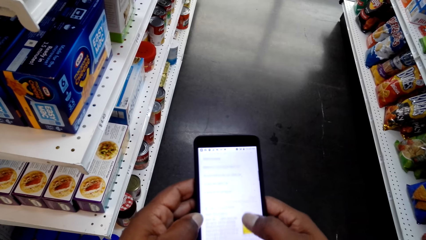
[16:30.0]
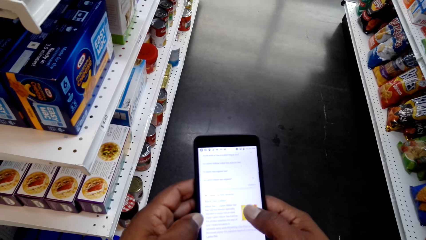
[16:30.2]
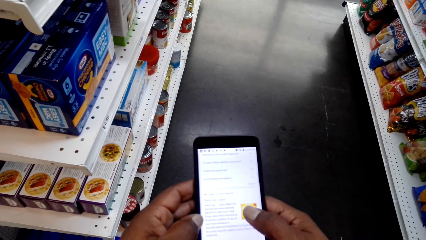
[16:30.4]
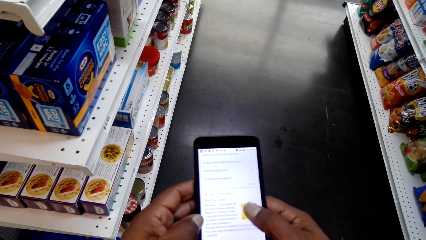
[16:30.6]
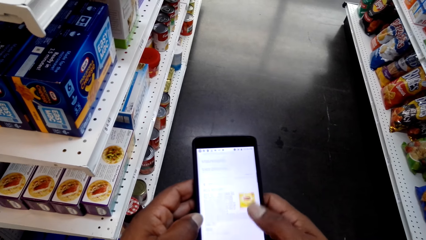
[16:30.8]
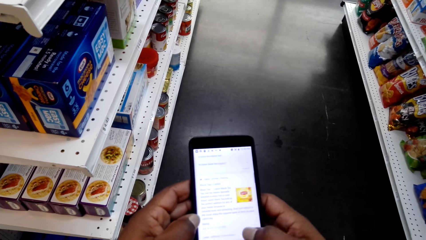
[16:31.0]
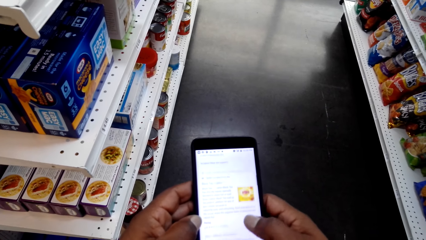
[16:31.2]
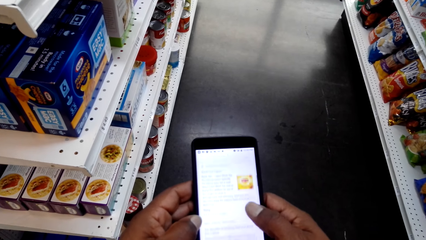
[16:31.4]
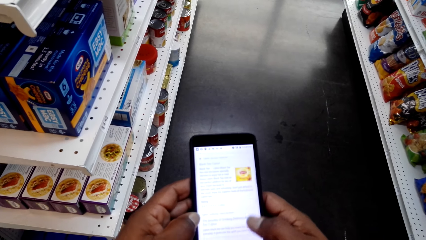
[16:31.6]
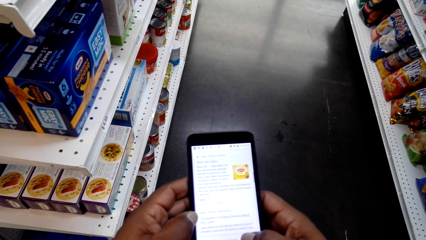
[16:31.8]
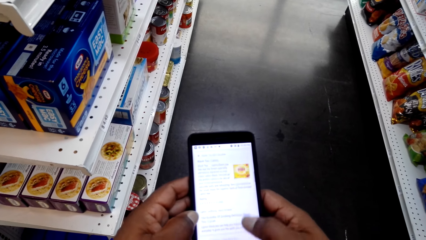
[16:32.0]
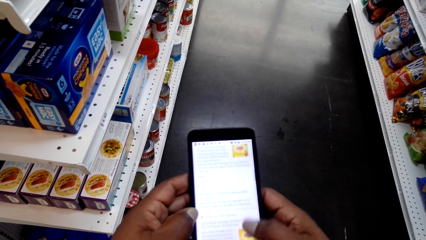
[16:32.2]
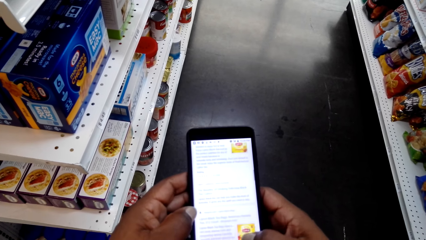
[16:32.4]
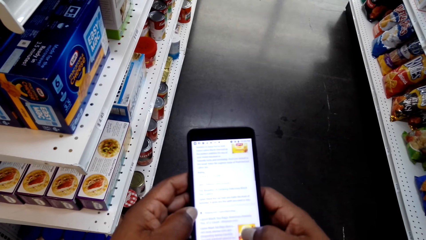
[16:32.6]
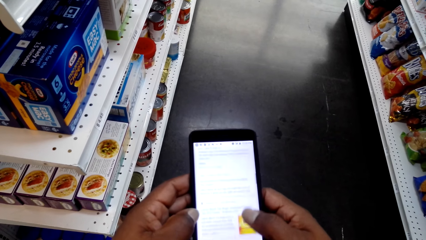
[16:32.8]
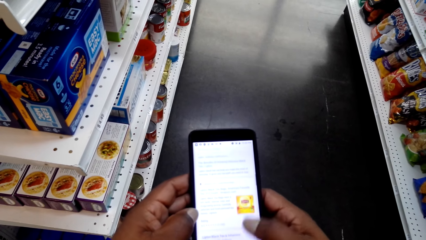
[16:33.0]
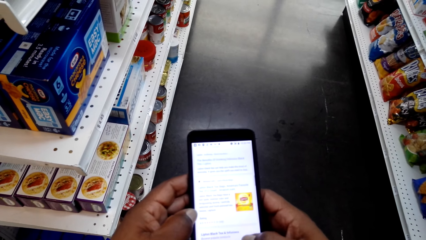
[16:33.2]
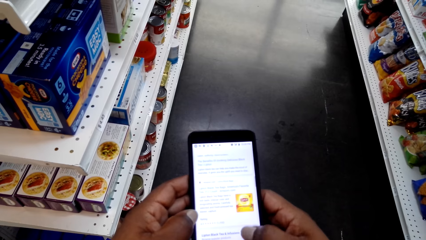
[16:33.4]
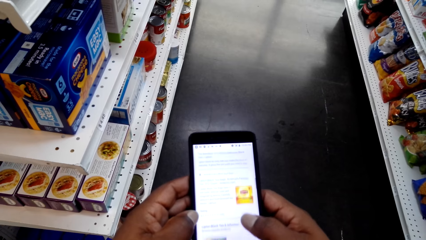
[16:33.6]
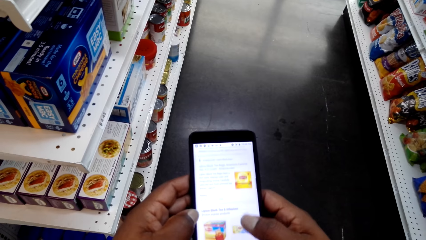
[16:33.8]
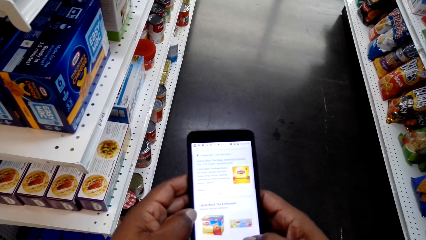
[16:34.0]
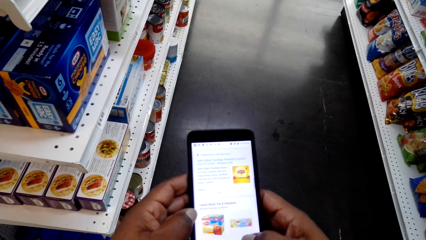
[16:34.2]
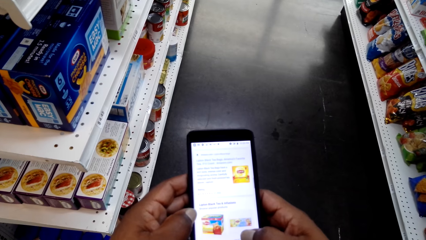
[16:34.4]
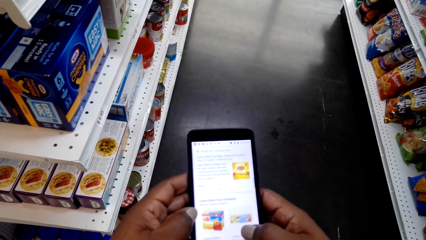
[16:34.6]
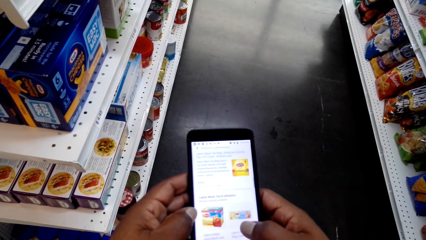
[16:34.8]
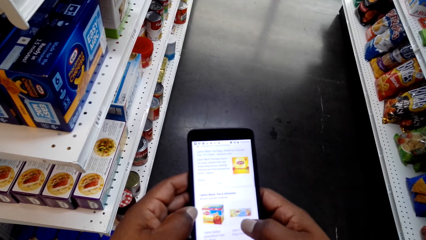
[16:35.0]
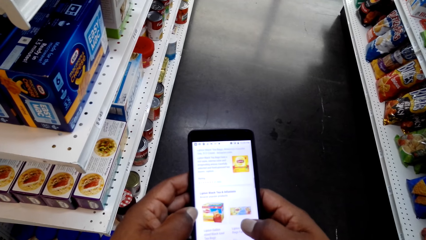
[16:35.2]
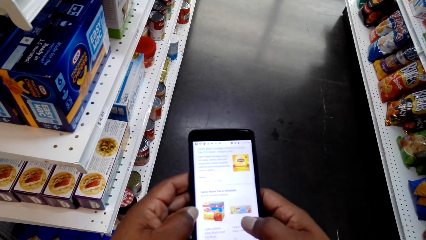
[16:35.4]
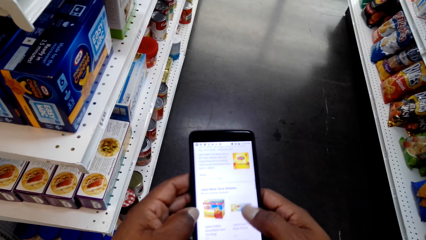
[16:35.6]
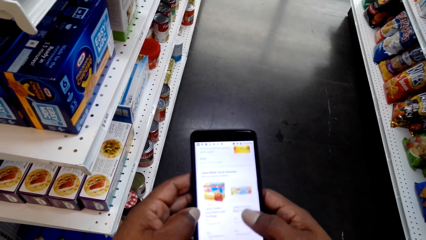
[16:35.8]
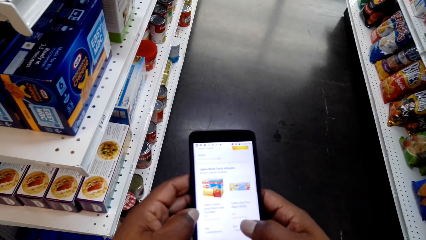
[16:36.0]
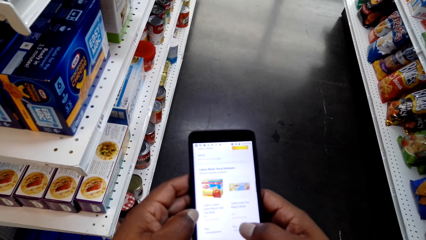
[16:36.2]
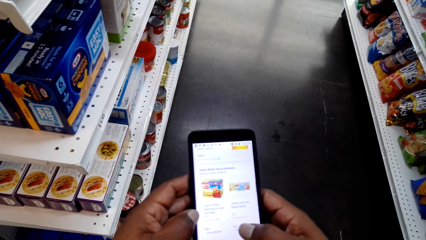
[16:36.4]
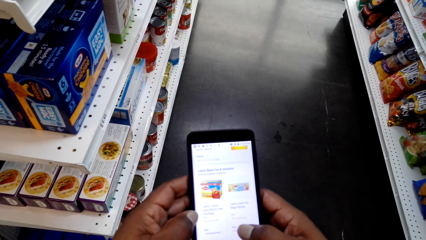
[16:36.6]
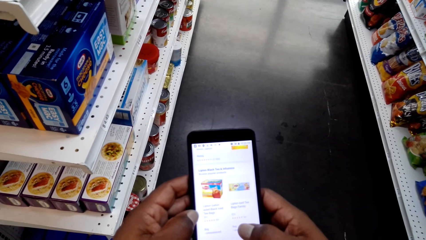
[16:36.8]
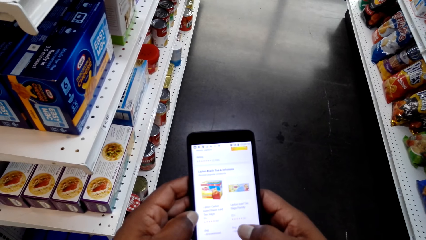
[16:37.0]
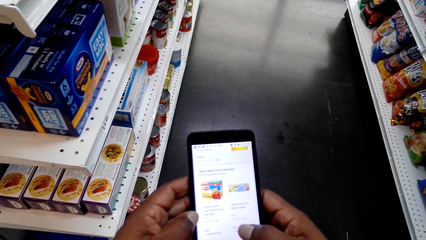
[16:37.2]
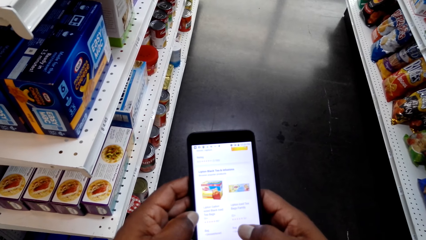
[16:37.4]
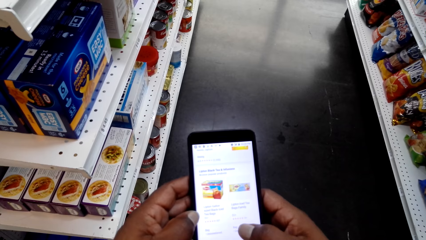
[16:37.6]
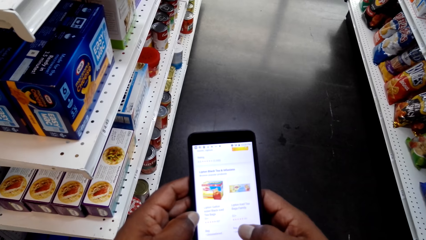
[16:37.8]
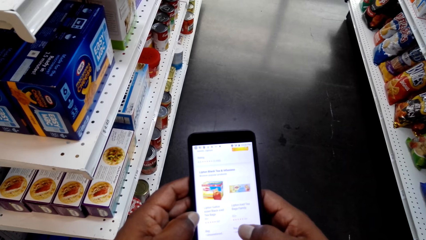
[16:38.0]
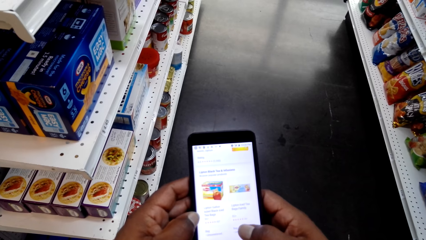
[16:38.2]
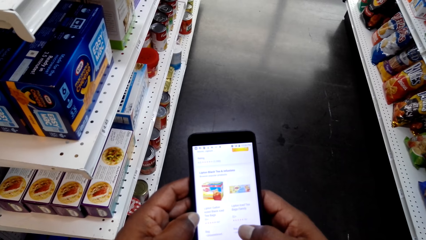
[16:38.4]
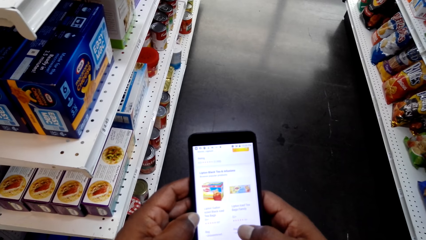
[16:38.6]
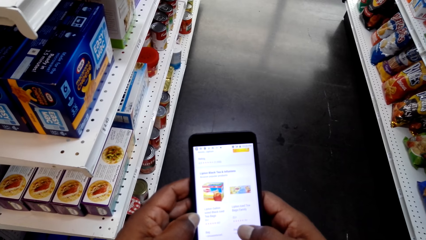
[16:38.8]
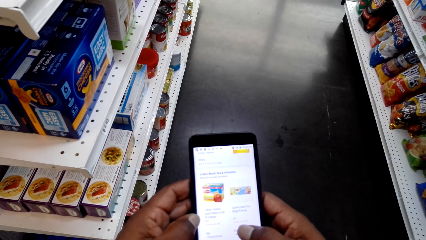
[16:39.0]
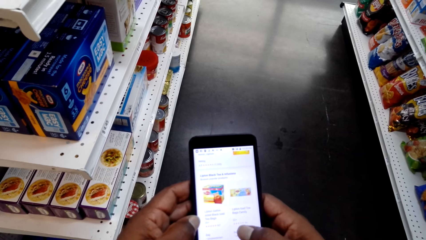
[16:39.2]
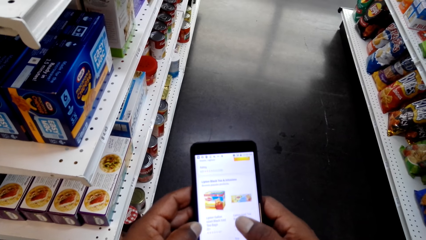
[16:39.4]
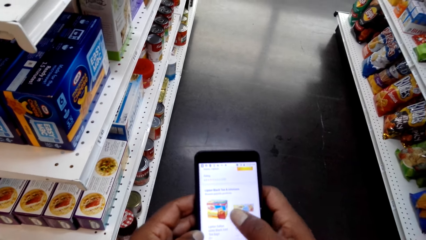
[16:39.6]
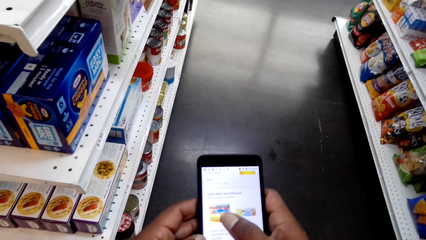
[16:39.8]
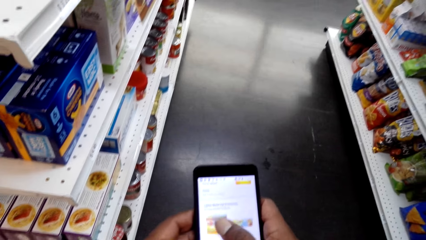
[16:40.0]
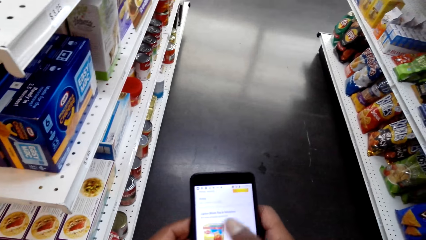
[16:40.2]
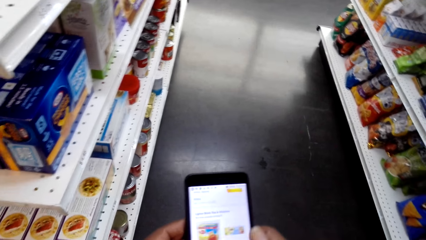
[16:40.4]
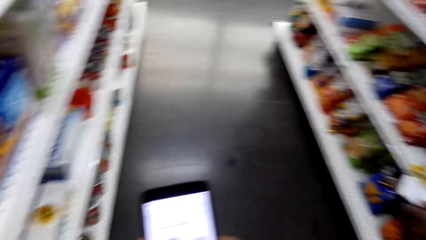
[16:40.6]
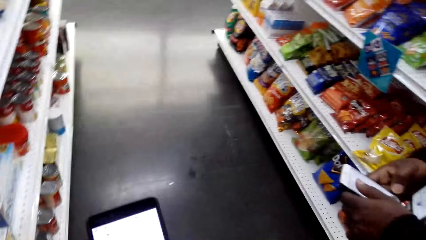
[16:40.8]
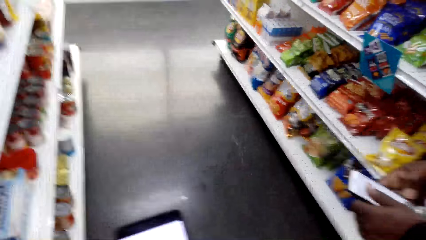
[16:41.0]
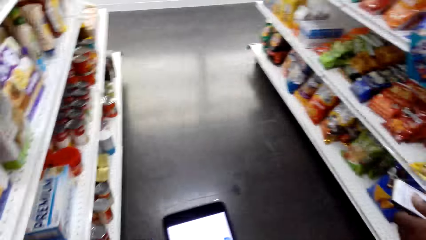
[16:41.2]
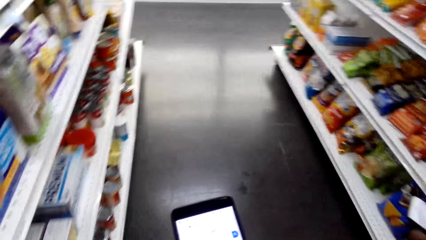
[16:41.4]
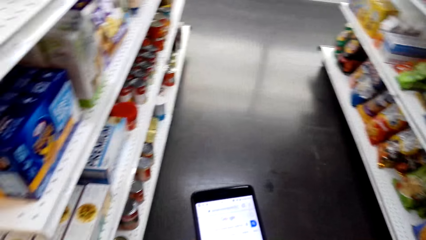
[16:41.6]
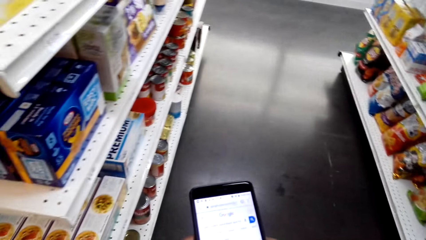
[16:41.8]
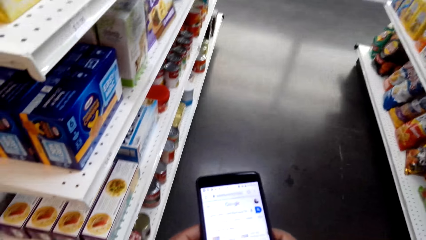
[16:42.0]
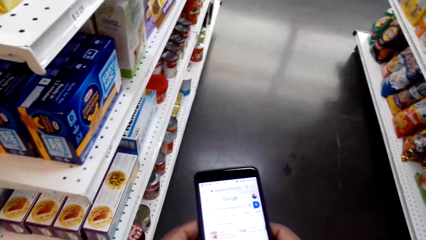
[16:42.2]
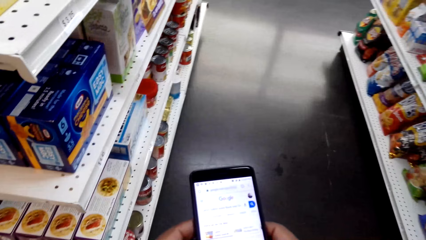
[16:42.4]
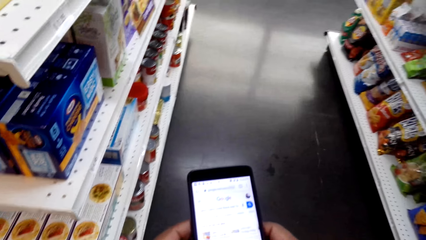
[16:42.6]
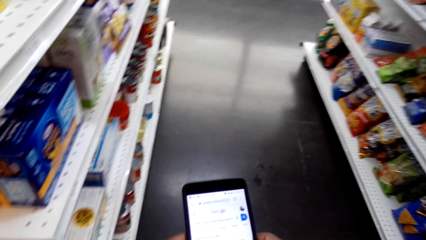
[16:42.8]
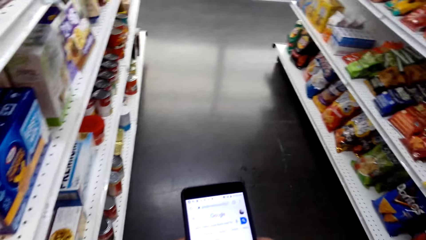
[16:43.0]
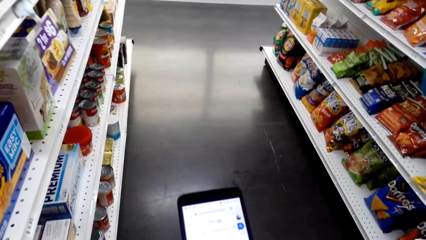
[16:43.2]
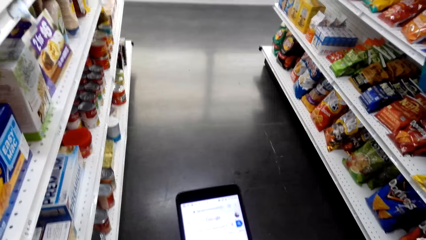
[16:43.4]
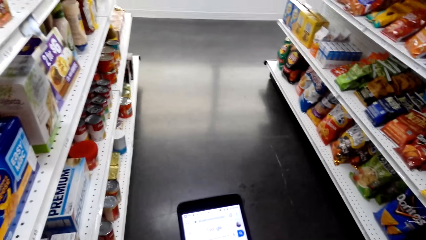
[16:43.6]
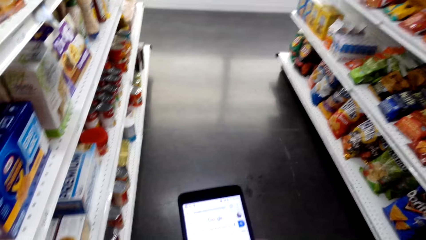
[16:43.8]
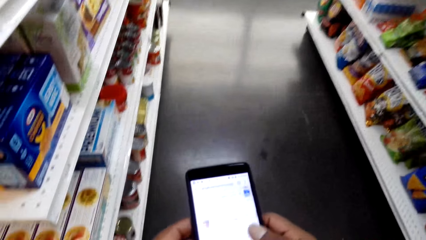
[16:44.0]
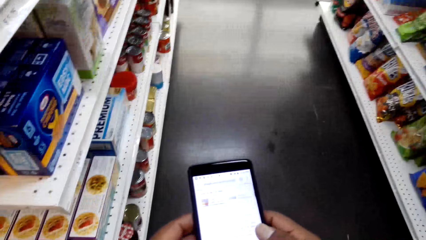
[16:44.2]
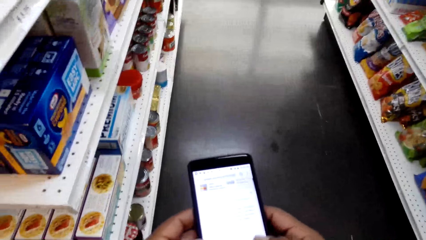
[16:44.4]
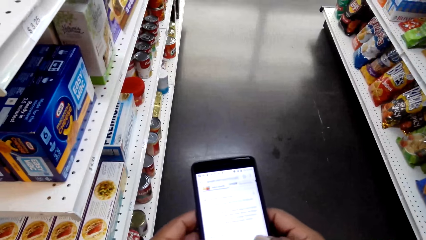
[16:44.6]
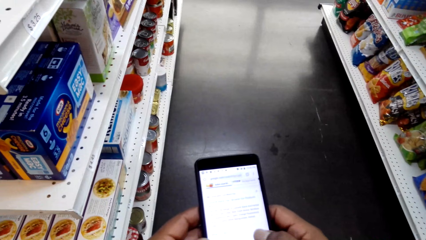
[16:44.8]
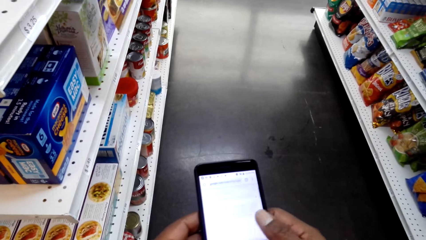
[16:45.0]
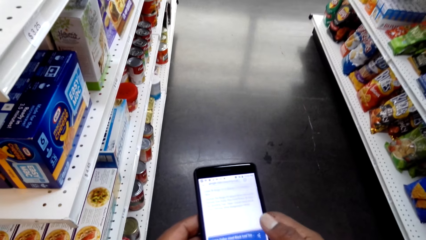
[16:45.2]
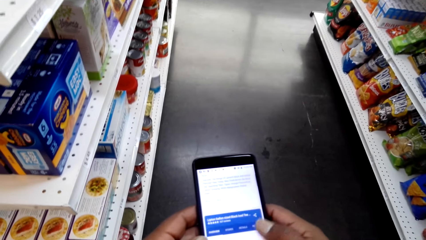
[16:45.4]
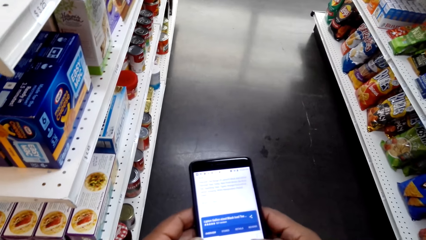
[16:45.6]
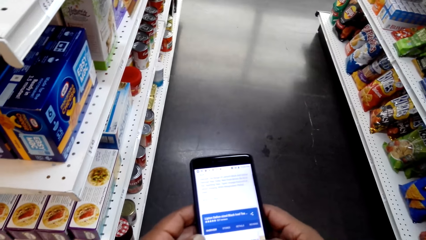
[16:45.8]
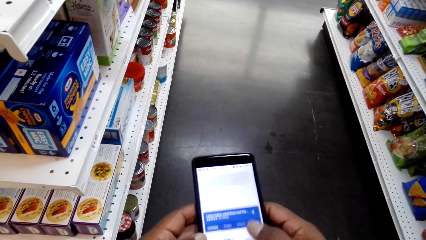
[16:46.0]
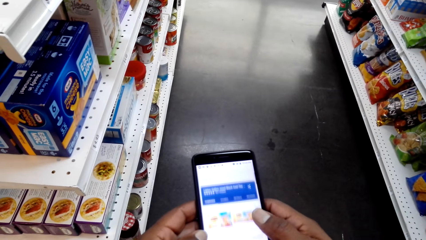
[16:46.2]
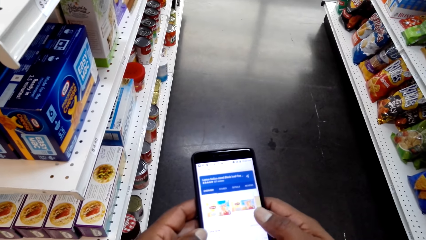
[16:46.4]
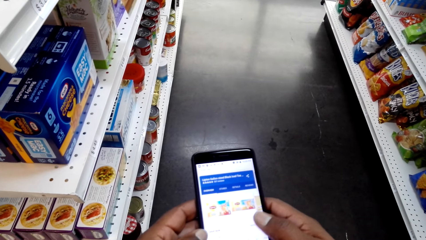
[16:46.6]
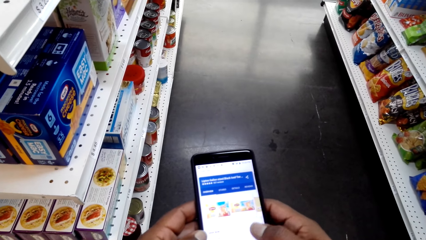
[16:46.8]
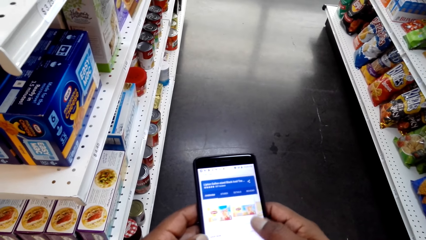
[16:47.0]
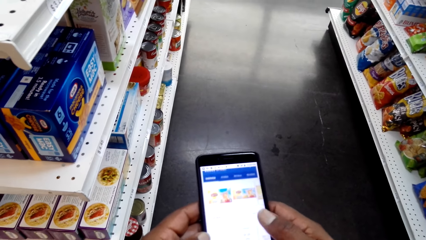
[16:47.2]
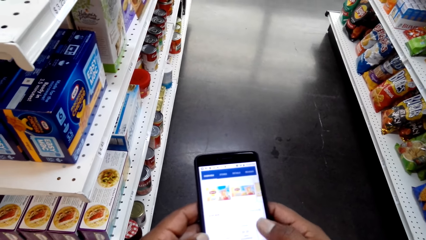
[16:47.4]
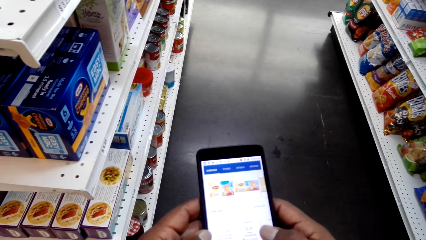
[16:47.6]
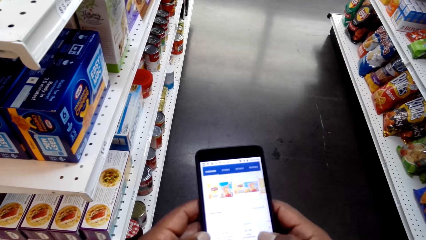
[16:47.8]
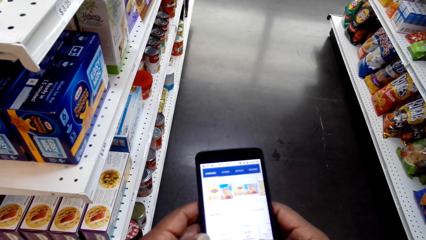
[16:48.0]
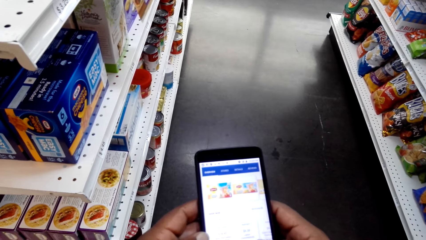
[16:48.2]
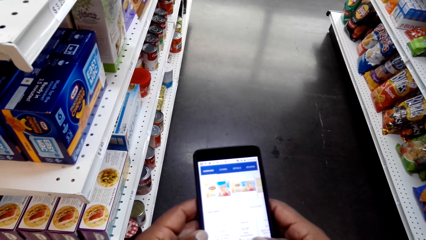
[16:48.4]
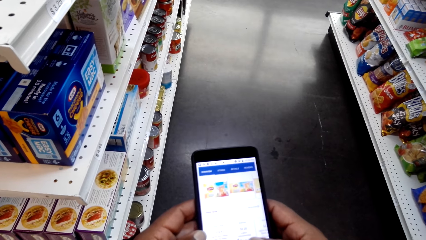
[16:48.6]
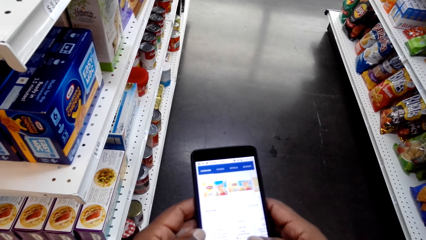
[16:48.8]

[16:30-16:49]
The camera wearer taps on the phone with the right hand. A man holds the phone with both hands. The camera wearer talks to the man. They scroll the phone with the right hand.
